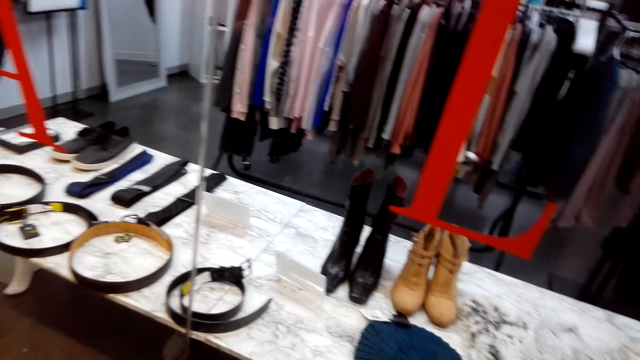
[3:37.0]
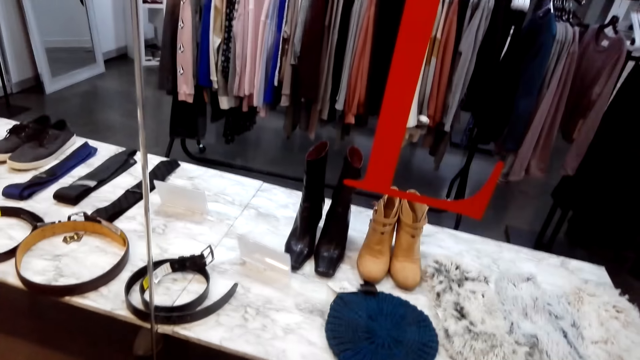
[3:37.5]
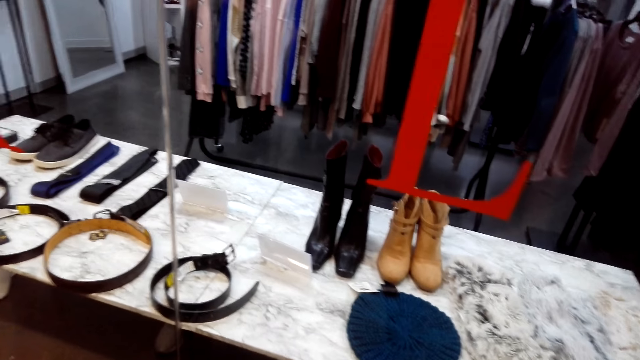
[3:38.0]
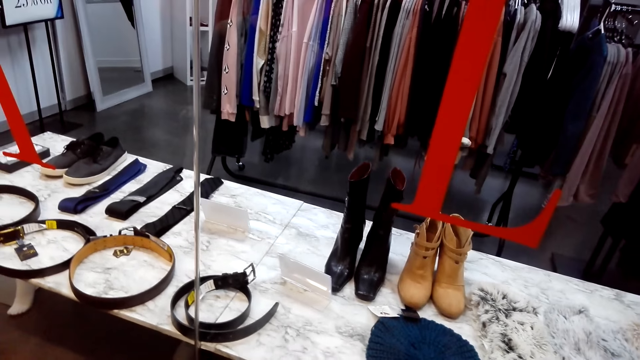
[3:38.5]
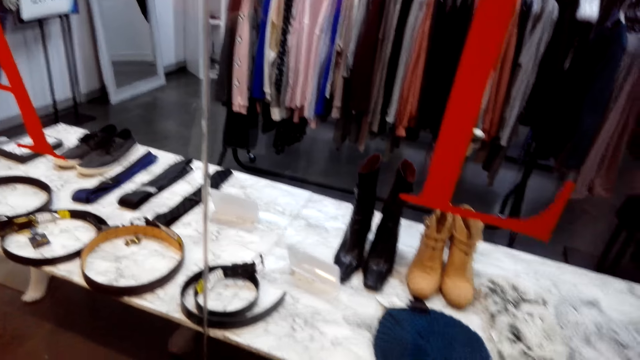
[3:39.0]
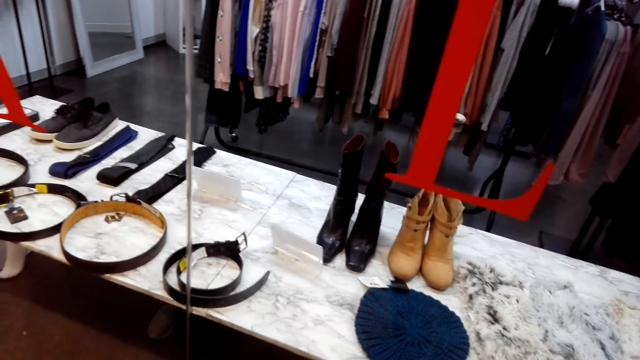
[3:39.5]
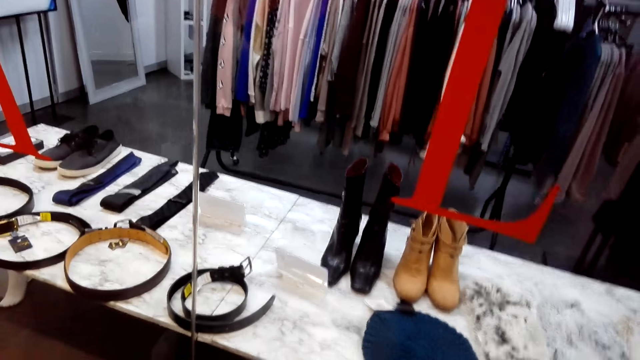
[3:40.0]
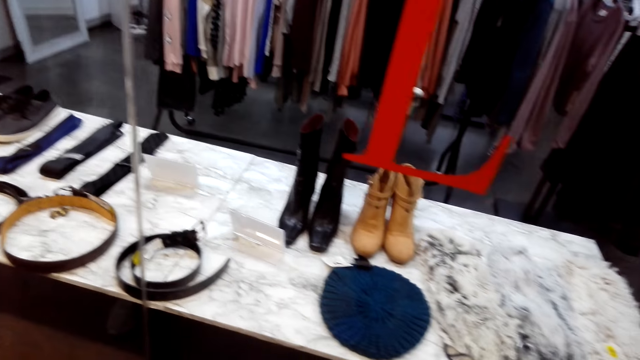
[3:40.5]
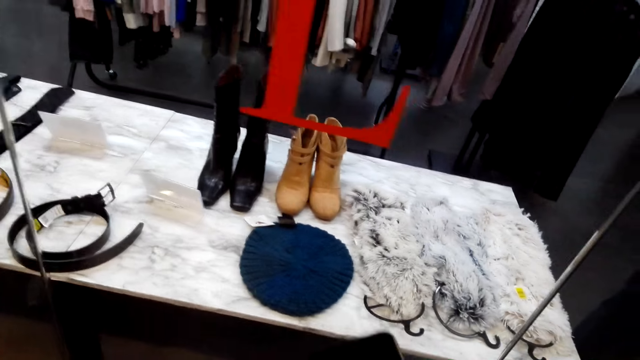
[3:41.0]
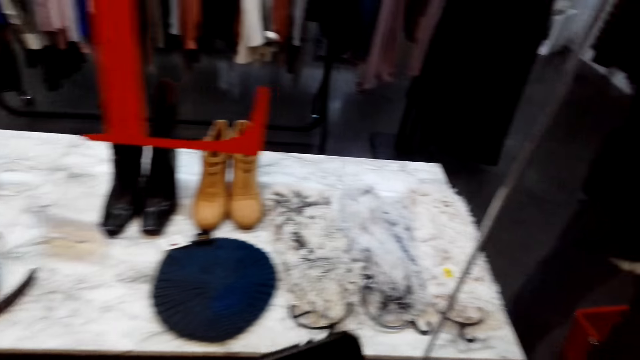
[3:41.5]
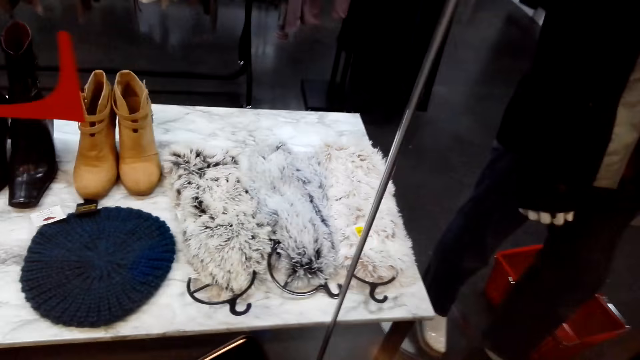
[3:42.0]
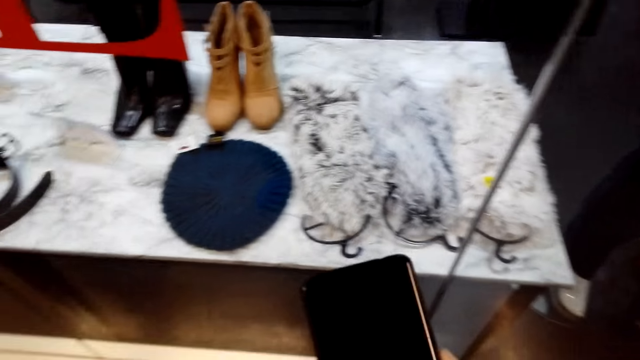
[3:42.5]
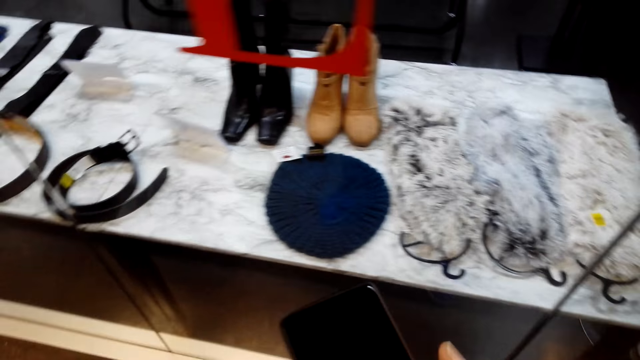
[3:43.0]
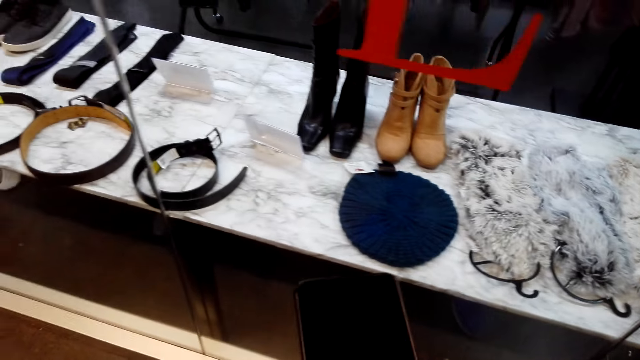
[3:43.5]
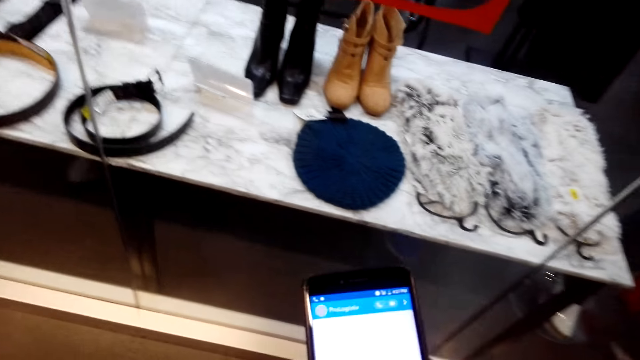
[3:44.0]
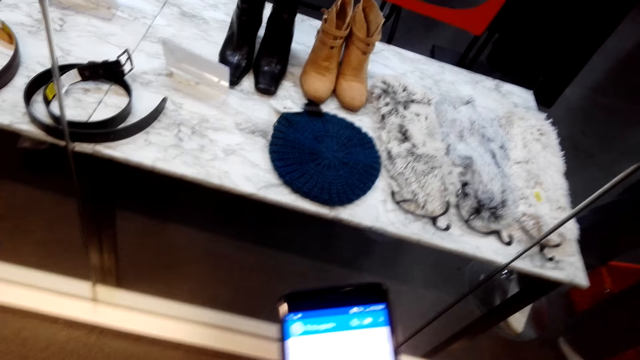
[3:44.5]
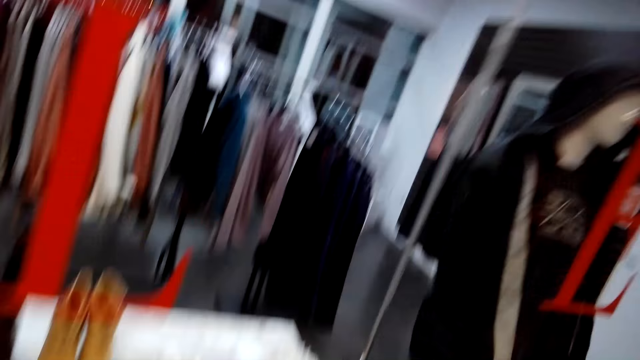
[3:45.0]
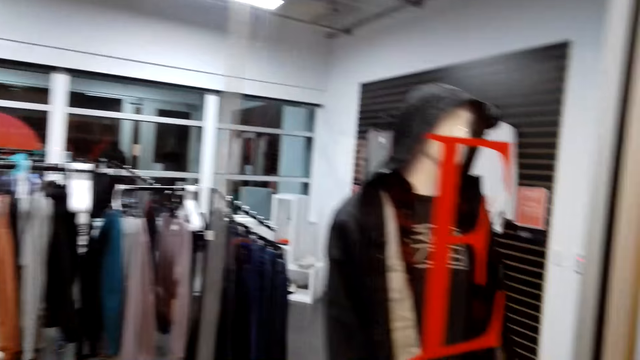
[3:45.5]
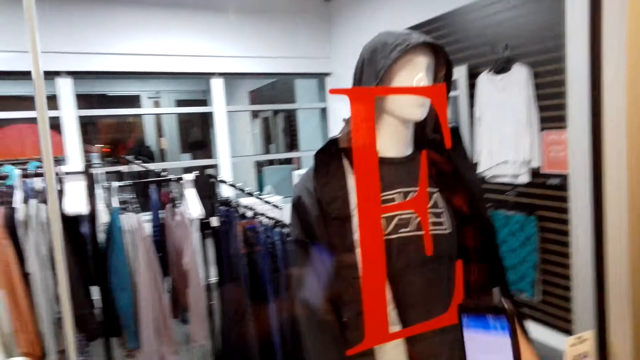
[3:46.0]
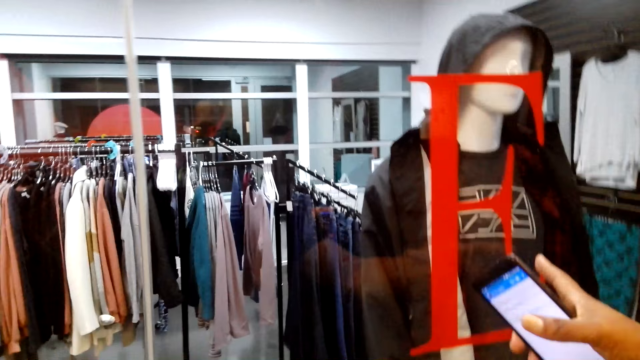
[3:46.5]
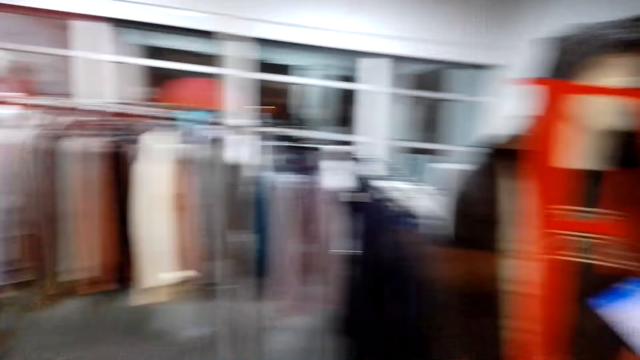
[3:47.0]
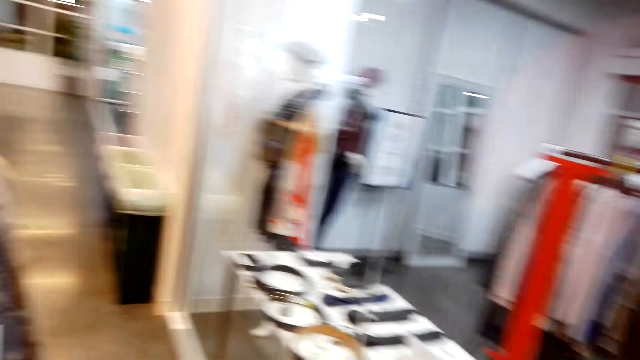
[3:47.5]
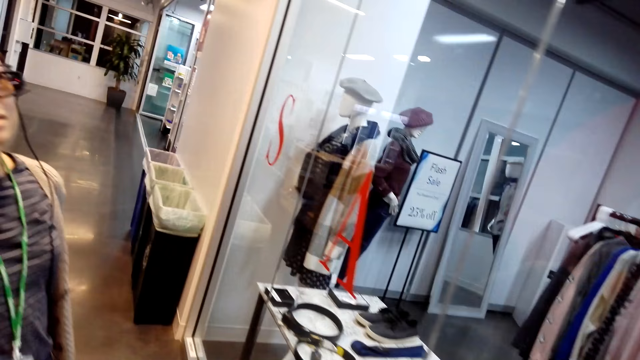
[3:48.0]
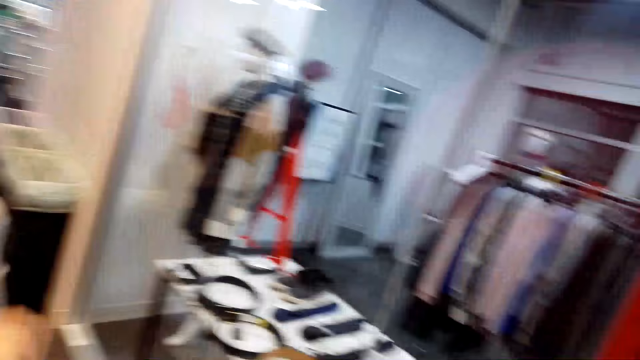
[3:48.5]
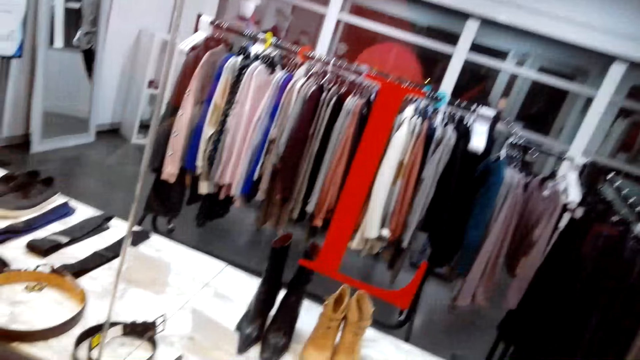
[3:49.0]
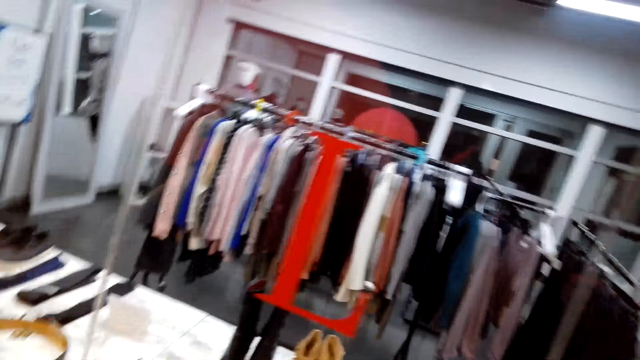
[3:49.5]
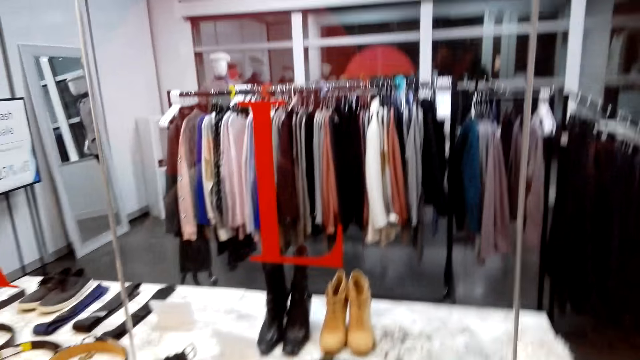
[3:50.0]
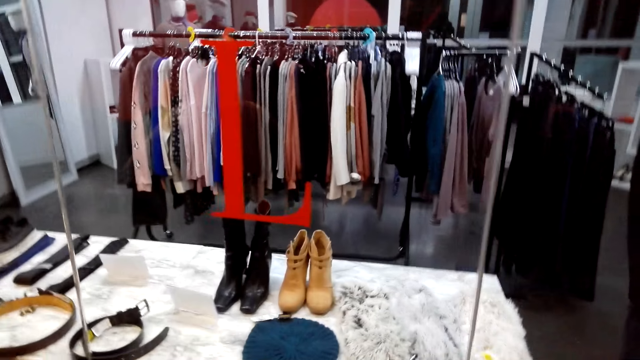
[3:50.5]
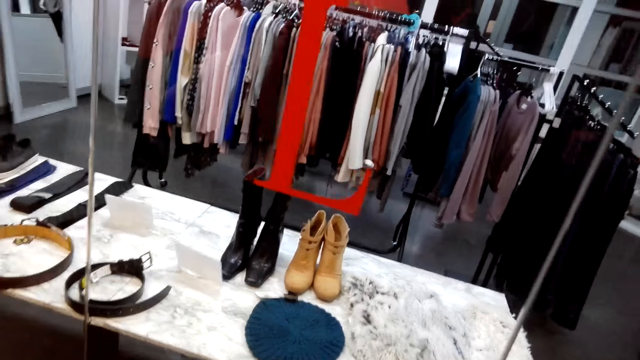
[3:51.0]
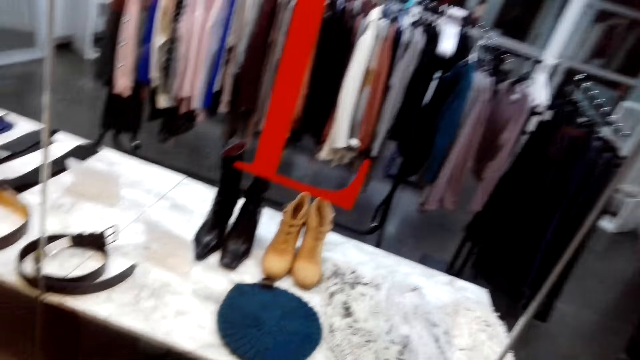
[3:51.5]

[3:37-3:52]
The camera wearer scrolls through the phone. They look around. They point ahead. They look around.

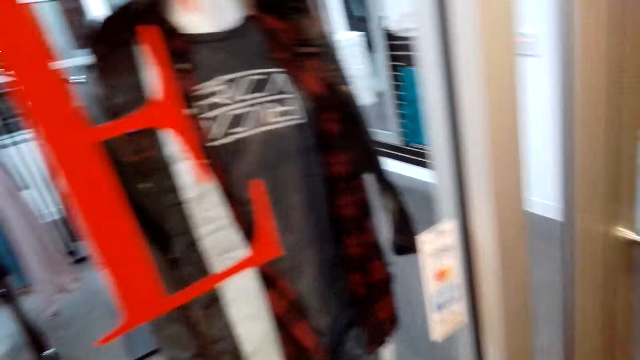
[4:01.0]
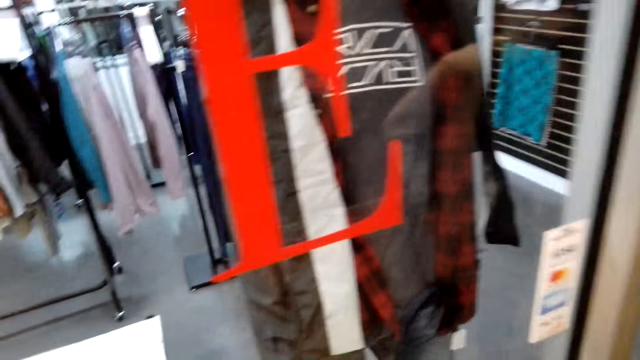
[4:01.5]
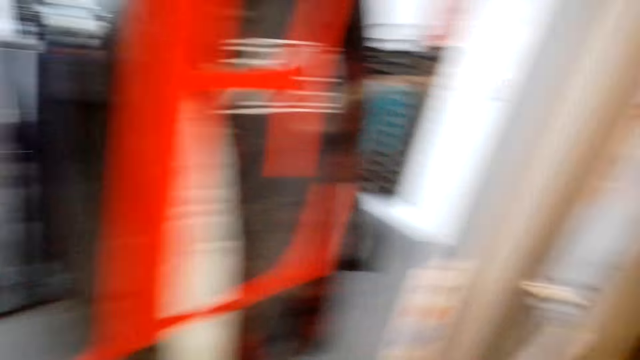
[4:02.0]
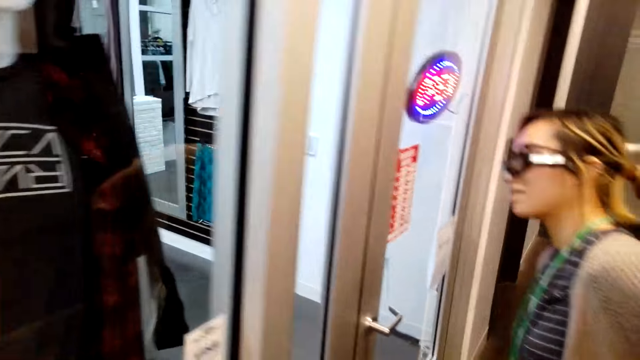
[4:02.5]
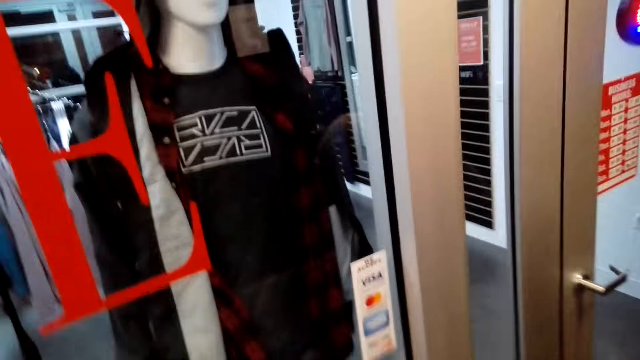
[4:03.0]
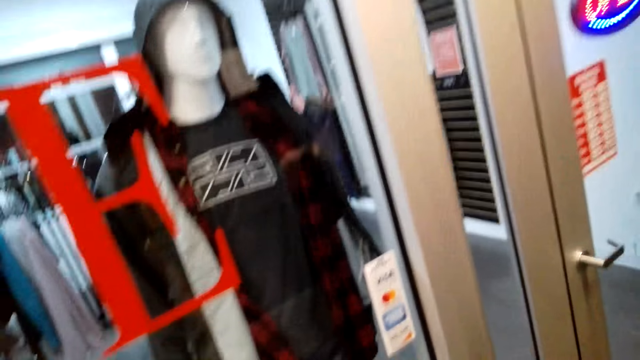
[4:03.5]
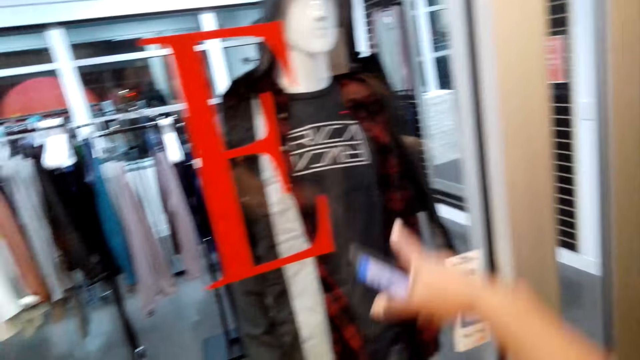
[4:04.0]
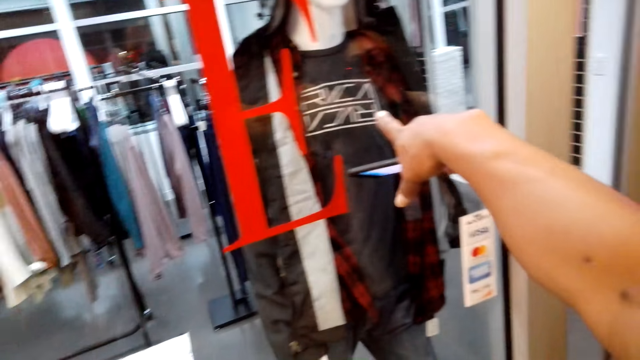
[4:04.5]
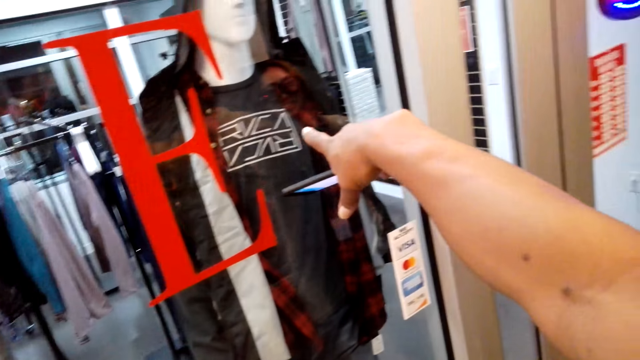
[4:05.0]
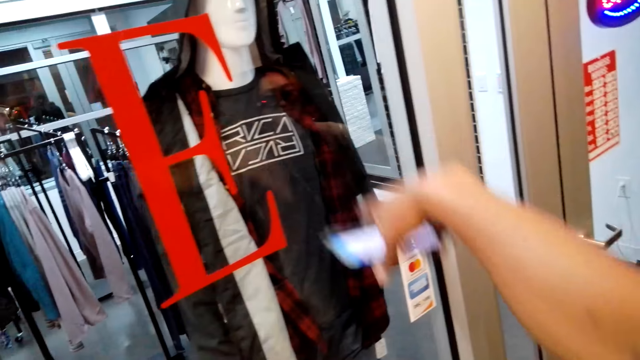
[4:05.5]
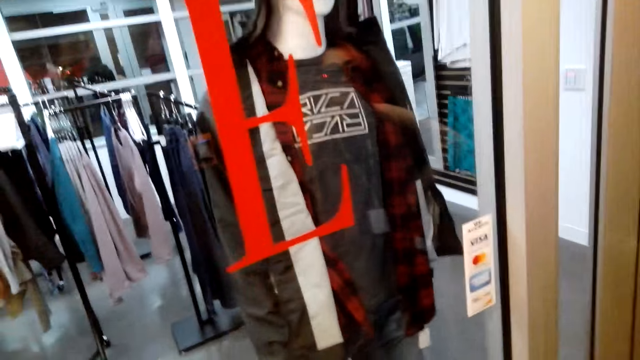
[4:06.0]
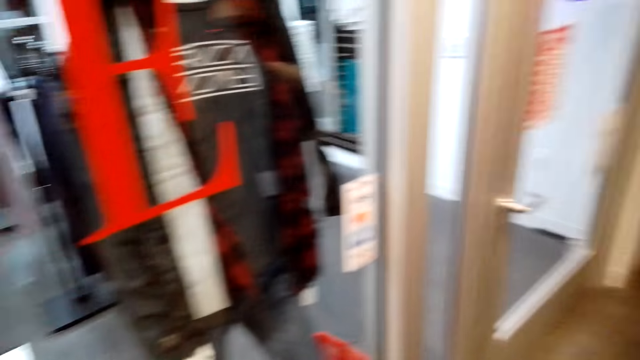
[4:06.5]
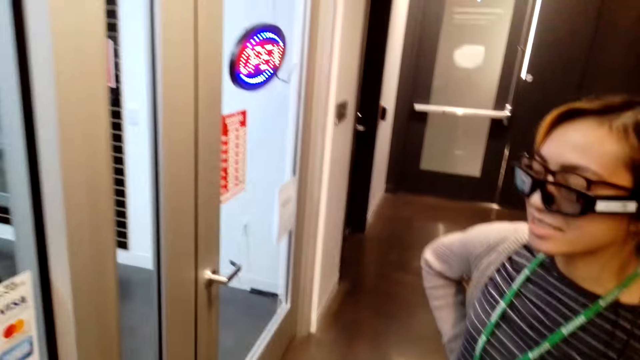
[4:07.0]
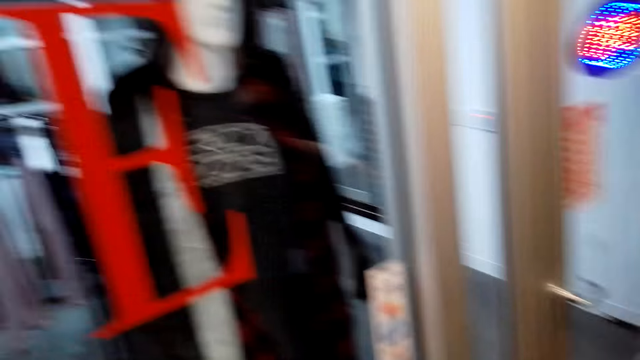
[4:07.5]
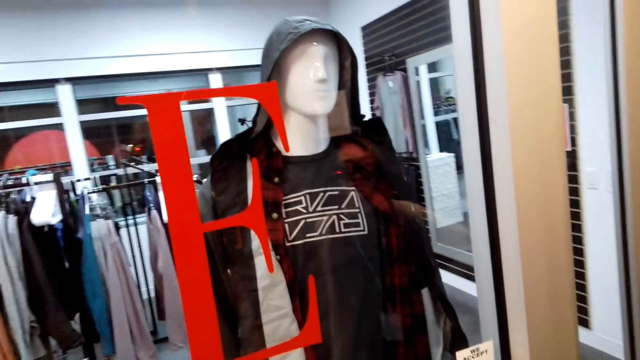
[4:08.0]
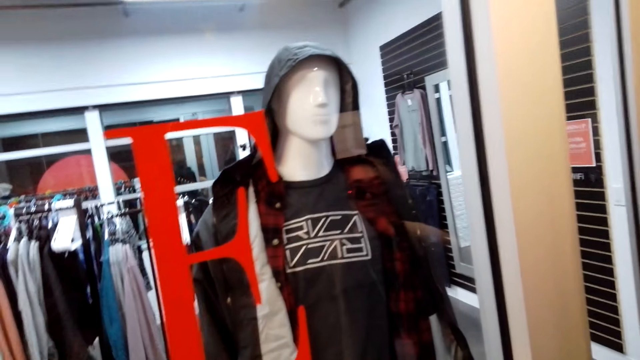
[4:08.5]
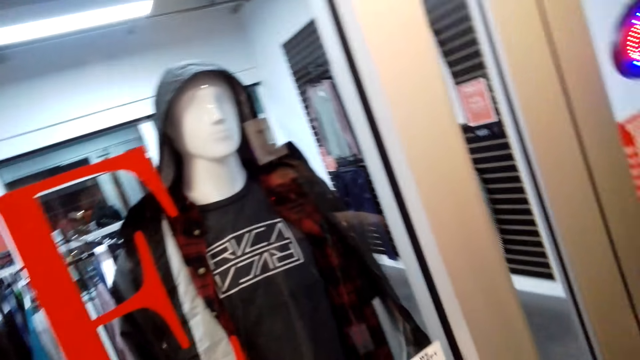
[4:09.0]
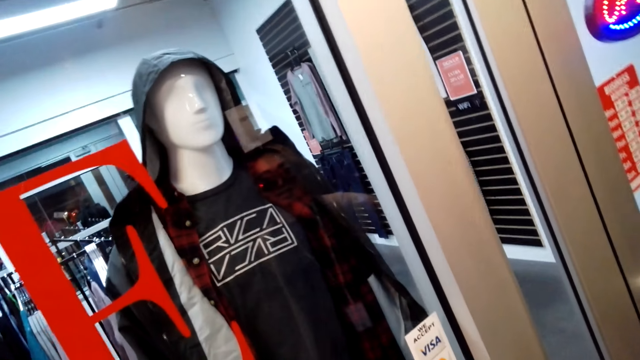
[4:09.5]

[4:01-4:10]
The camera wearer points at the clothes.
